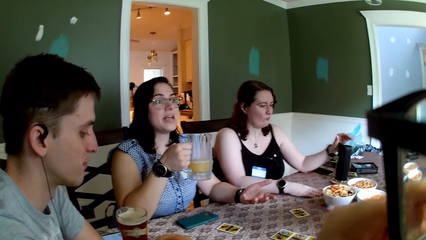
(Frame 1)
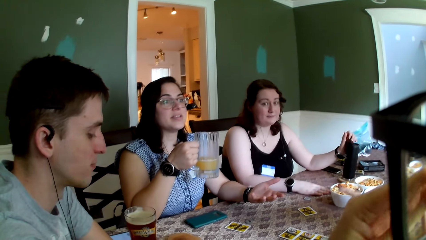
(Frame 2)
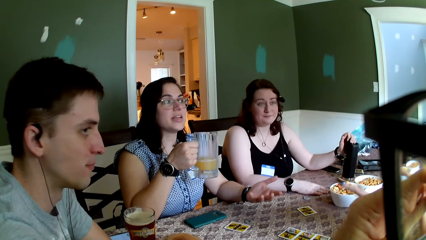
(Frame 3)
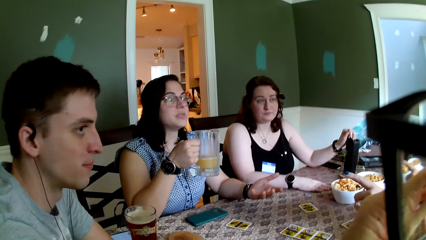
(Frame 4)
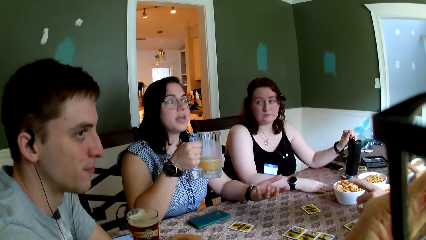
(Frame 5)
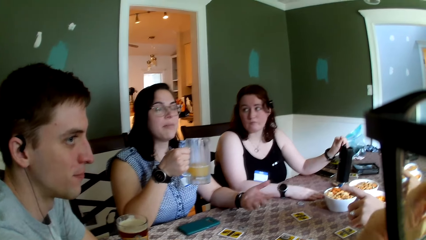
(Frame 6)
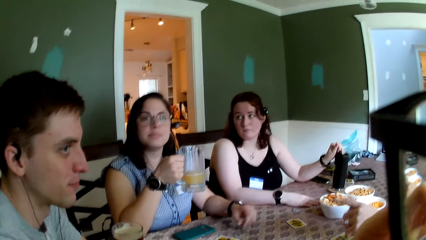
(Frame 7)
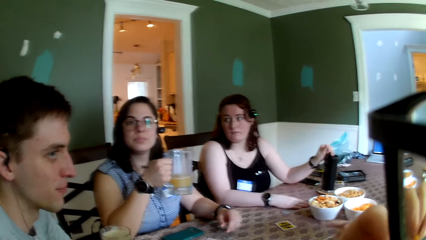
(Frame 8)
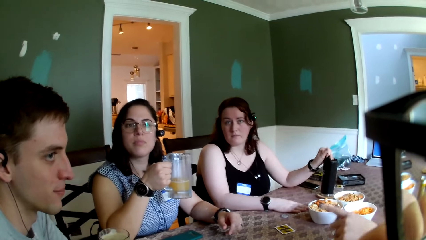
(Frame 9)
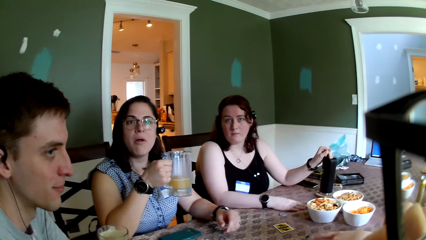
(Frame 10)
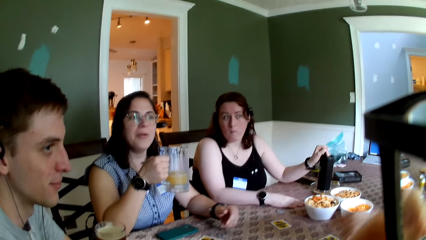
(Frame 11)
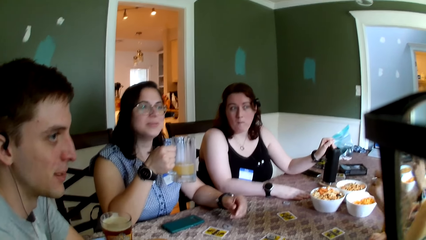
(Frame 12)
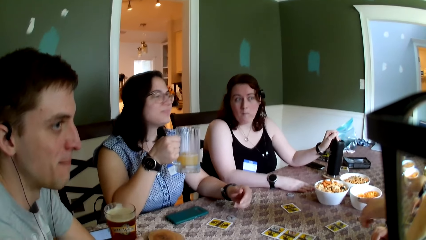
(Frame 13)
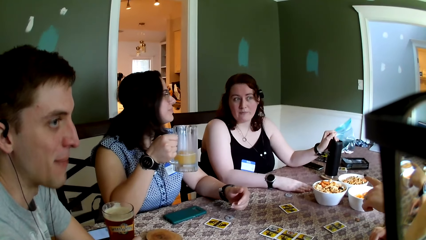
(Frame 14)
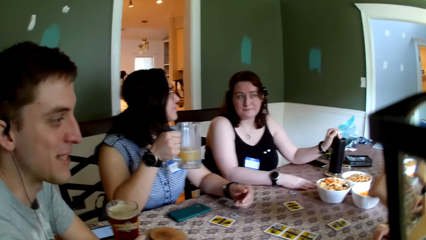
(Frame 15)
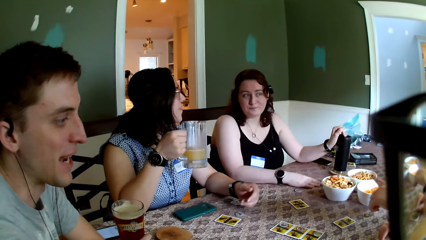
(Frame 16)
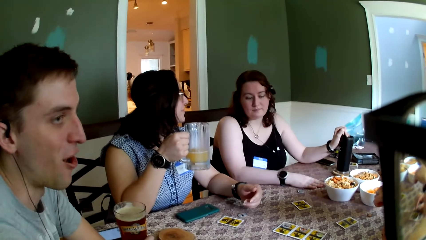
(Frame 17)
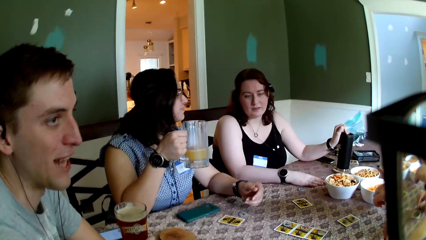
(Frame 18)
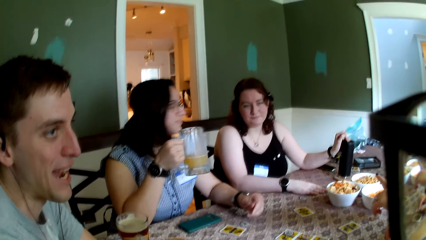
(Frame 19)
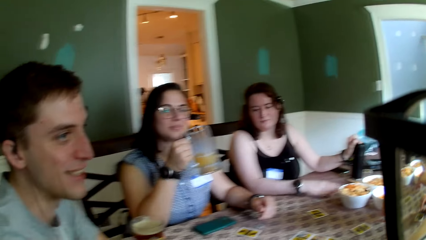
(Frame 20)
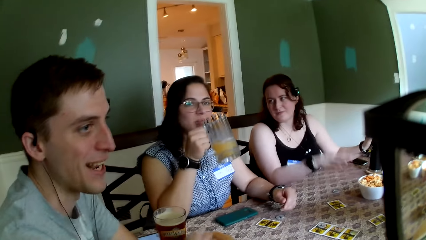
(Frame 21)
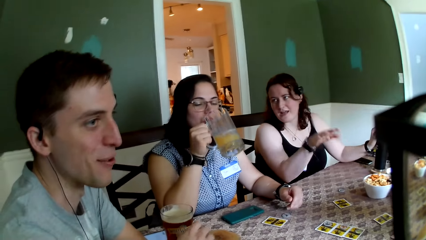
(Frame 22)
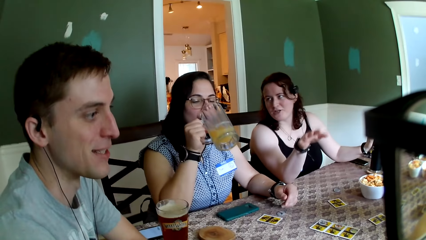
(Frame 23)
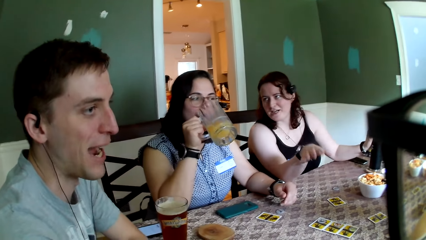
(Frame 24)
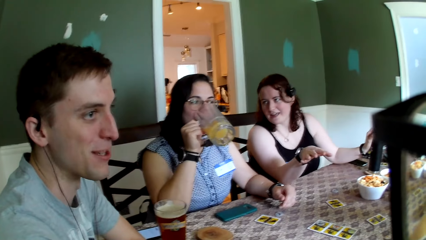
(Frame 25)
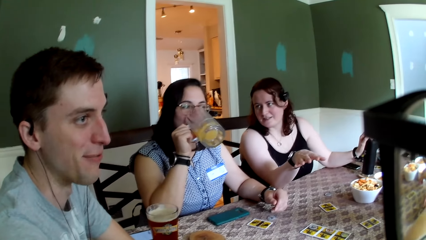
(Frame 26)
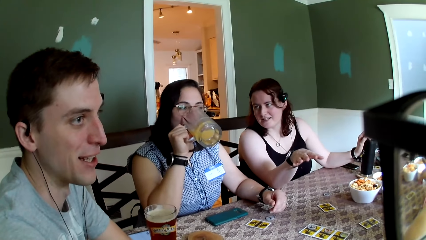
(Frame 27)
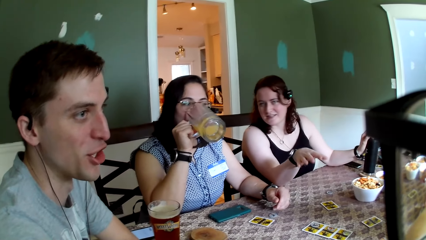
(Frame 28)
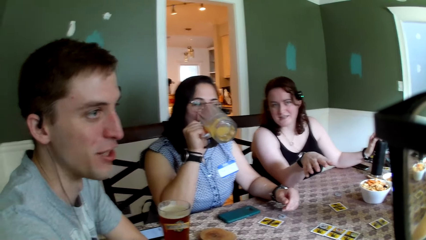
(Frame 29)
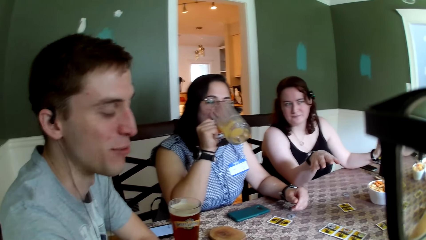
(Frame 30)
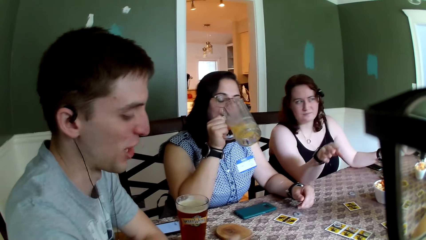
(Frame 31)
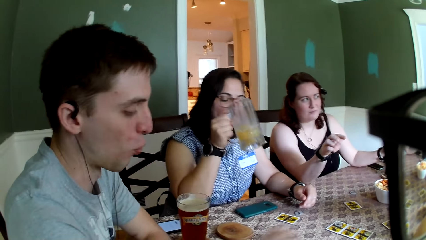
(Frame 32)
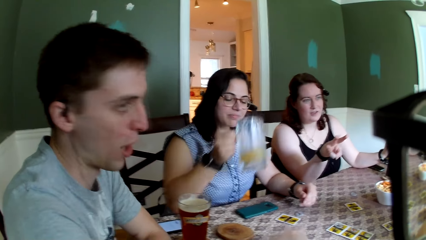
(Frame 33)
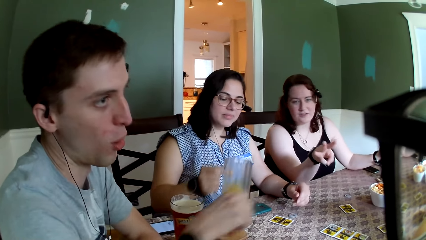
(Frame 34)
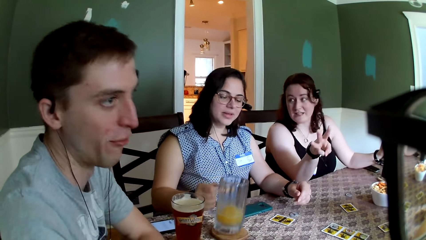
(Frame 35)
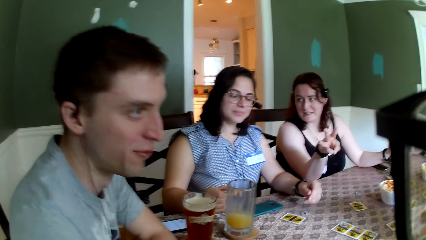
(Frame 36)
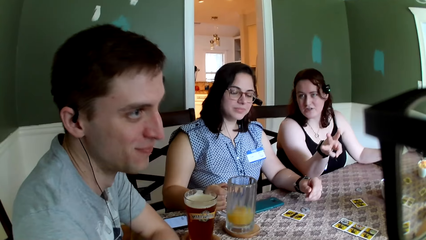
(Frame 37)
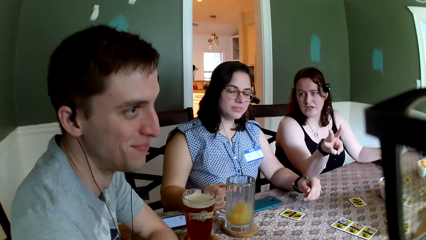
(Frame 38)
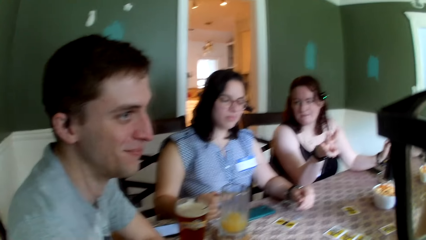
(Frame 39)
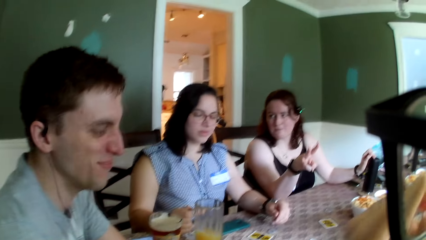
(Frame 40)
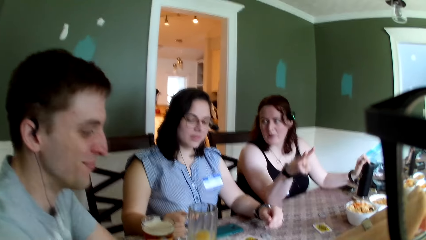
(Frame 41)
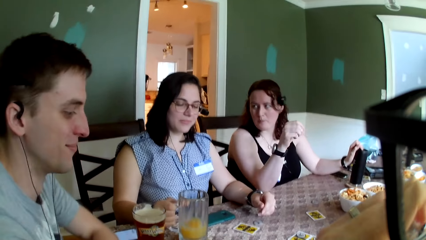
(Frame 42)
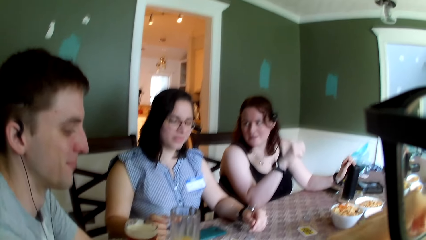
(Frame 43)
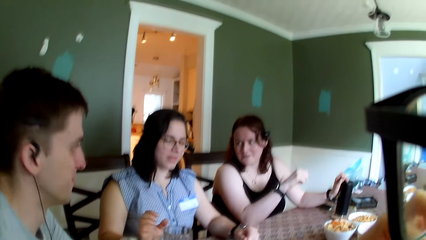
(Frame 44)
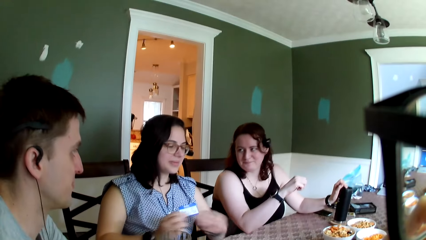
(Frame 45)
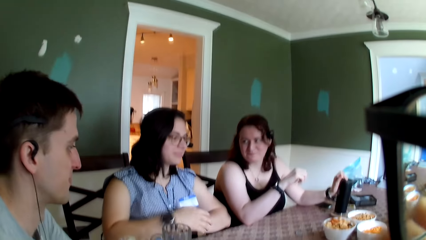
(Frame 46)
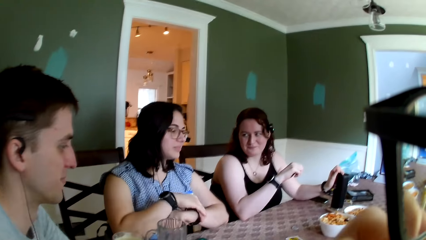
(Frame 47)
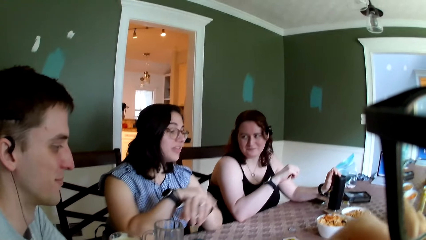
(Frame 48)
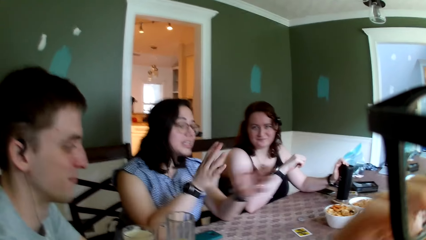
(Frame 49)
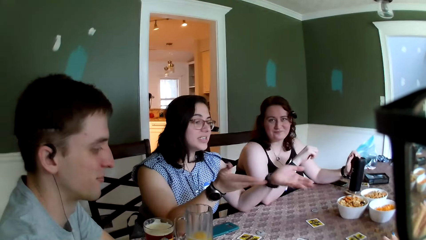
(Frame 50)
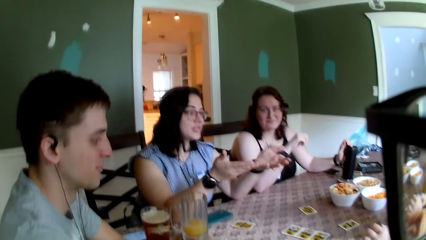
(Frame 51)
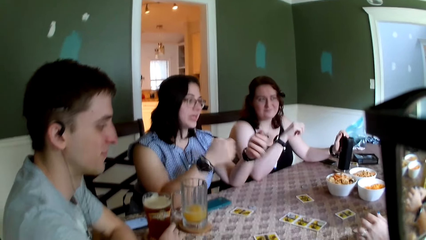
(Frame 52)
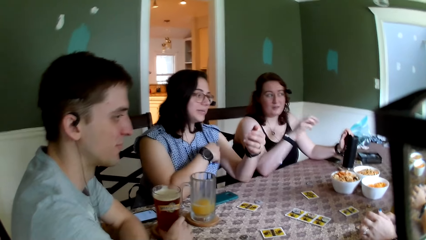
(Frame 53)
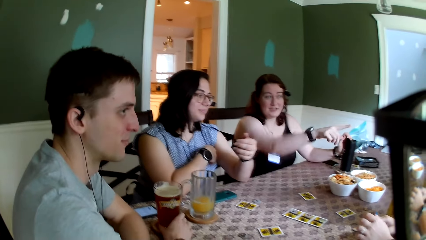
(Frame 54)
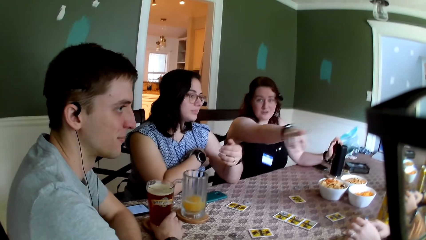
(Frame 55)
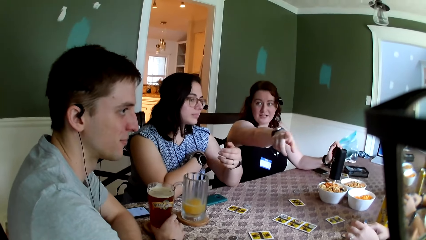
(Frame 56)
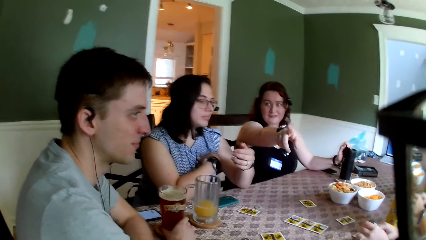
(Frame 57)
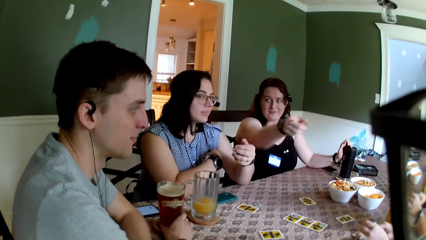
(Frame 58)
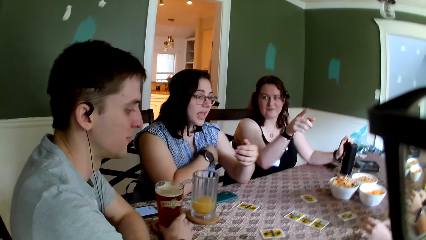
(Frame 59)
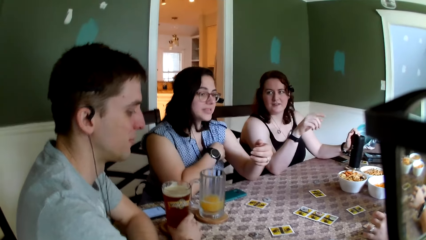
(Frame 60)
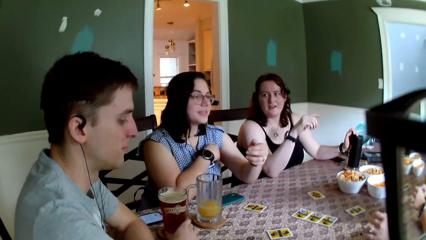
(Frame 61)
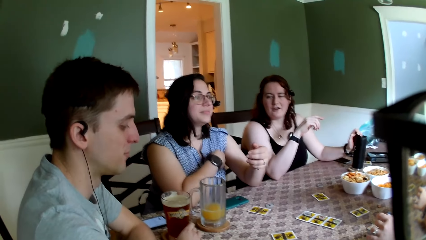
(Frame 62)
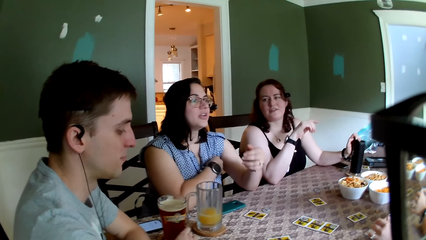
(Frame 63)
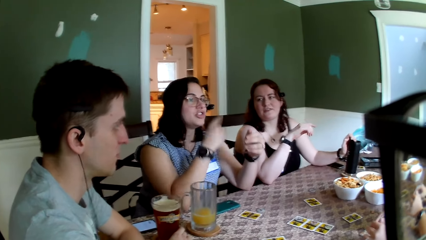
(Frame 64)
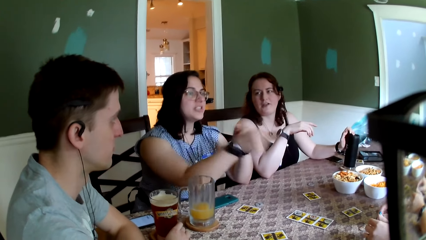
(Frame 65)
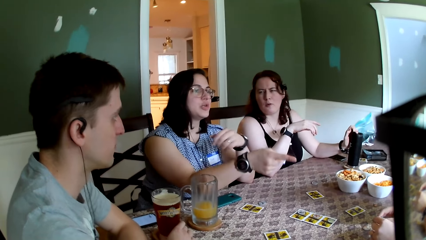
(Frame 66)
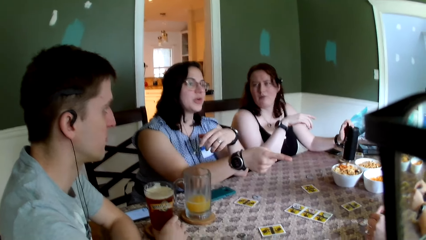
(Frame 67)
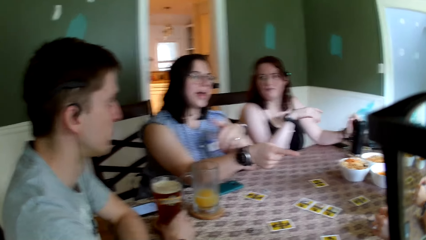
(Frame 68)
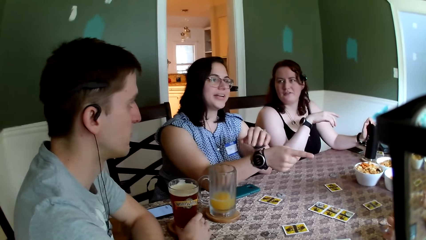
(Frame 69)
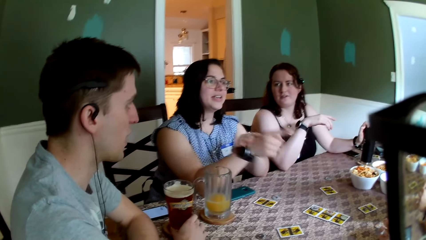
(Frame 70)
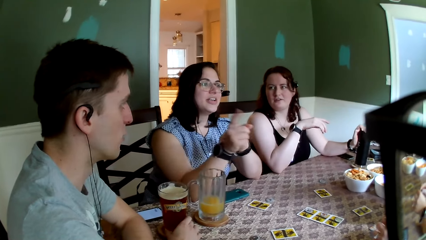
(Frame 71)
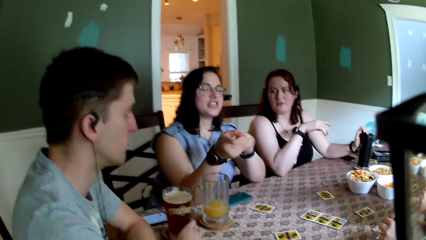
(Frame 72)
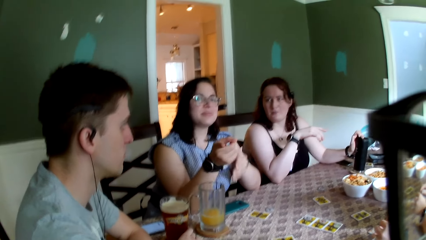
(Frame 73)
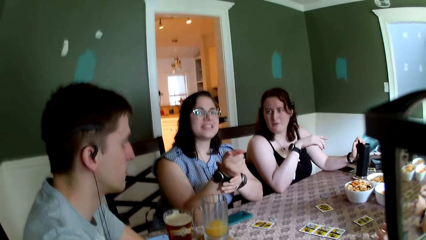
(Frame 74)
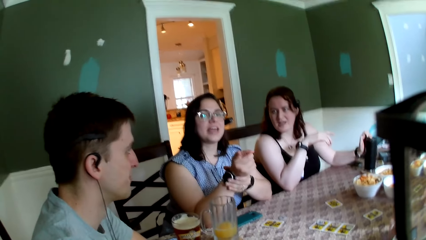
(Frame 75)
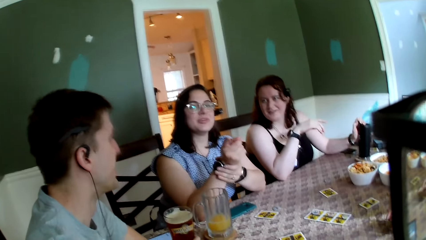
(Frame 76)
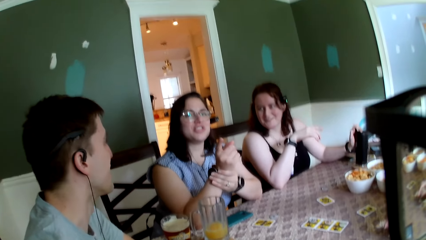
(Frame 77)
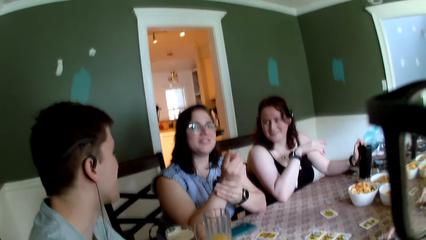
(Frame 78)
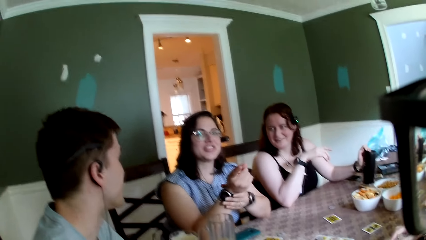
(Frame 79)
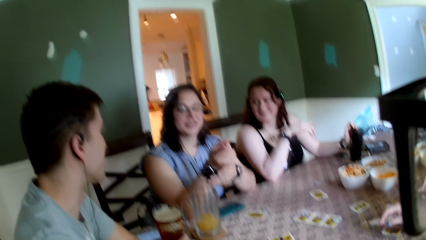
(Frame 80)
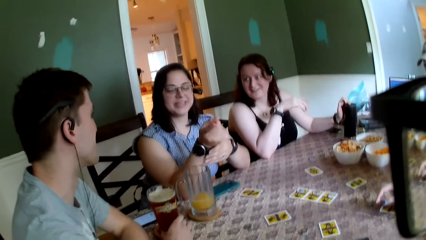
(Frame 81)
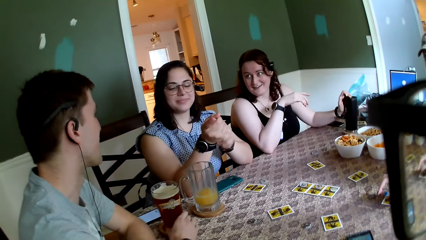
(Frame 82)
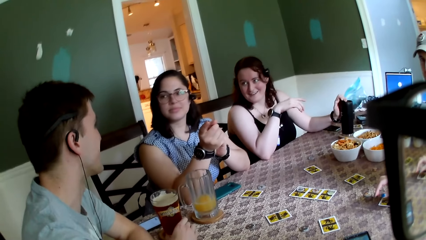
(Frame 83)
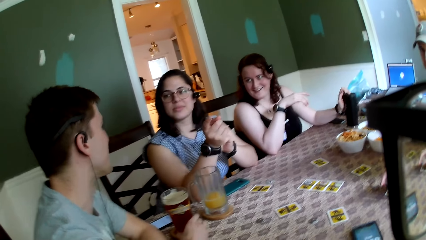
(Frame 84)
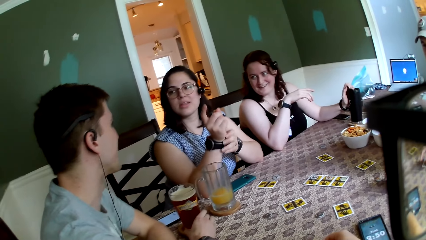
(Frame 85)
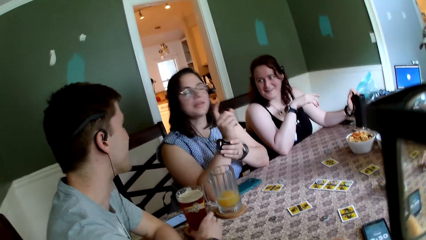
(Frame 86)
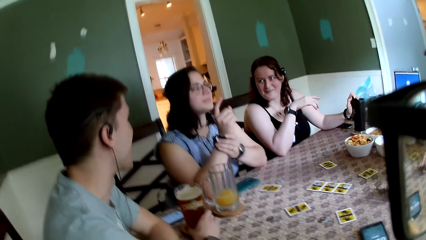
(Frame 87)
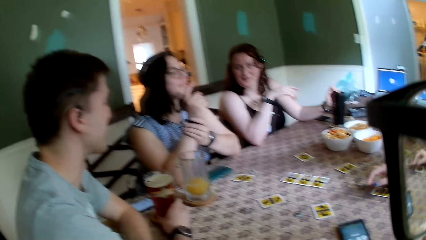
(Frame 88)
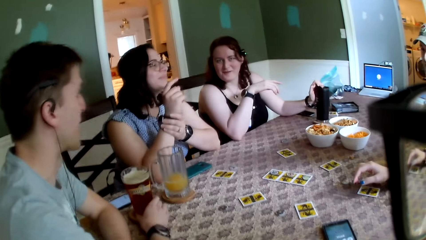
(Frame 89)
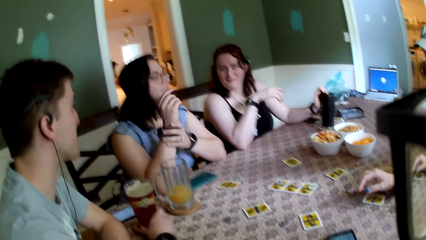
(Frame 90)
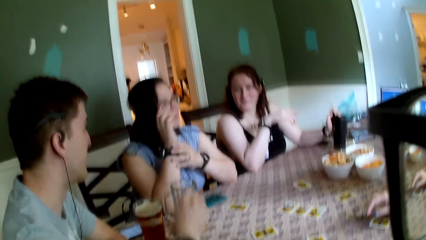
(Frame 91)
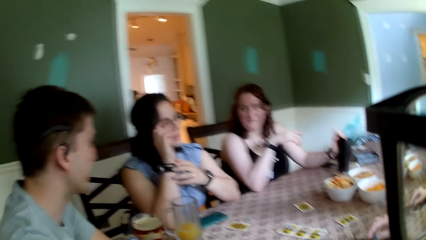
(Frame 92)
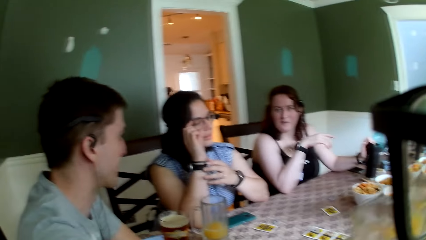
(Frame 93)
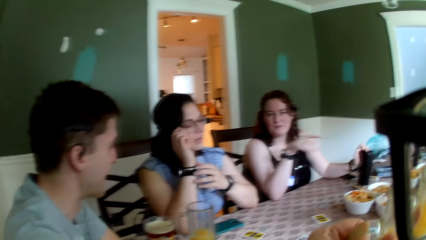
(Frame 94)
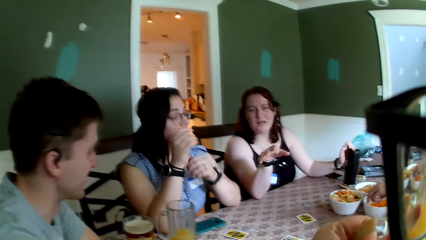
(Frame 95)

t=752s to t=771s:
A lady interacts with the crowd. A woman touches the flask on the coaster on the table with her left hand. The camera wearer interacts with the crowd. Another woman drinks juice from the glass cup with her right hand. A man interacts with the crowd. The other woman drops the glass cup on the coaster on the table with her right hand. The lady interacts with the crowd. The first woman removes her right hand from the table and places her right hand on the table. The man interacts with the crowd. The camera wearer picks up the glass cup from the coaster with his left hand.
